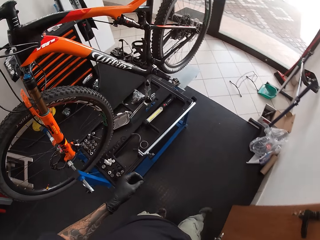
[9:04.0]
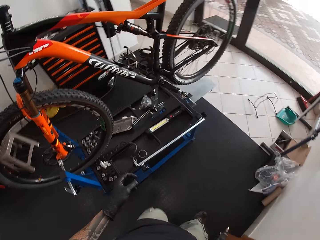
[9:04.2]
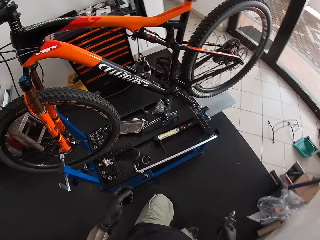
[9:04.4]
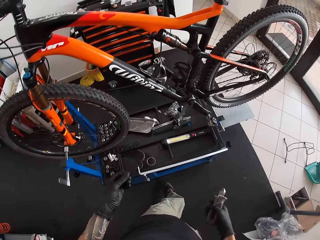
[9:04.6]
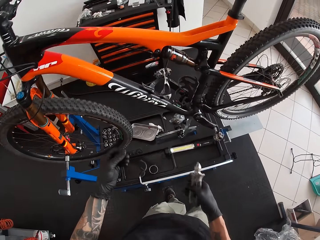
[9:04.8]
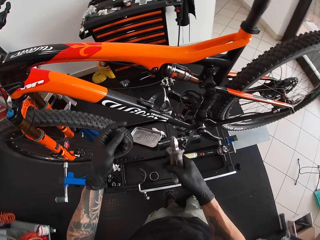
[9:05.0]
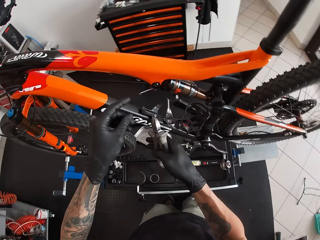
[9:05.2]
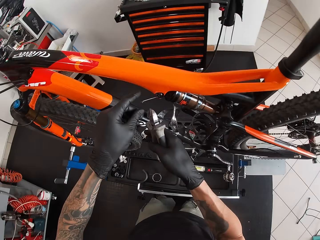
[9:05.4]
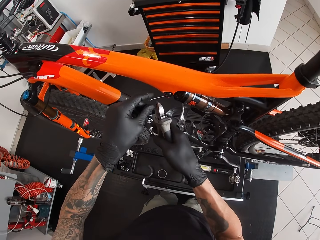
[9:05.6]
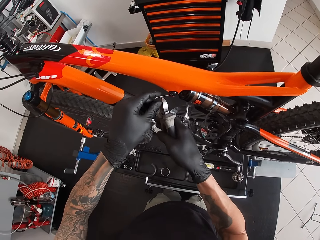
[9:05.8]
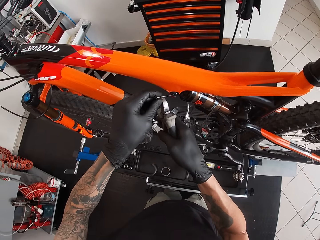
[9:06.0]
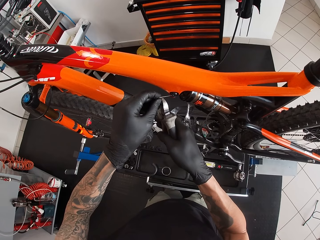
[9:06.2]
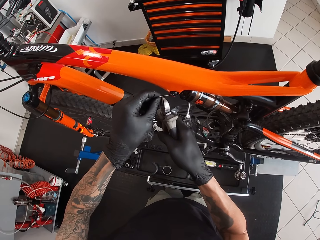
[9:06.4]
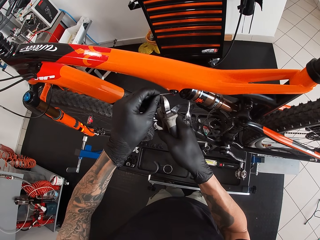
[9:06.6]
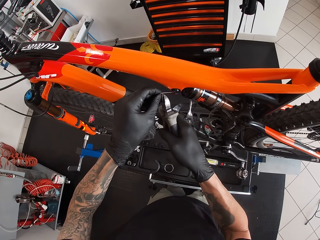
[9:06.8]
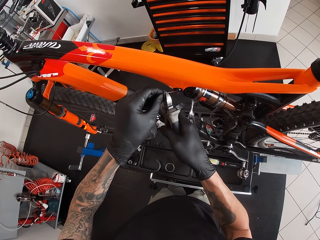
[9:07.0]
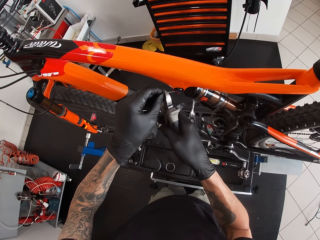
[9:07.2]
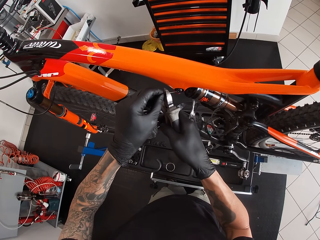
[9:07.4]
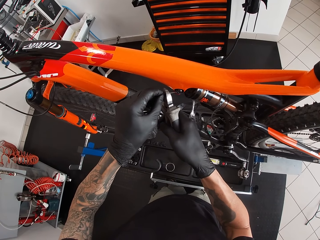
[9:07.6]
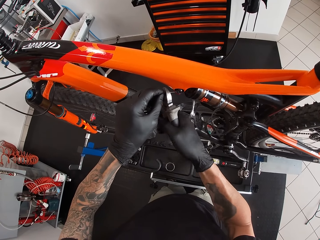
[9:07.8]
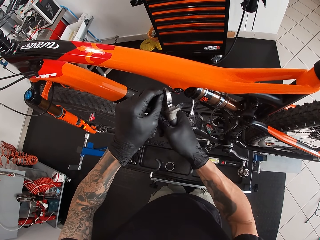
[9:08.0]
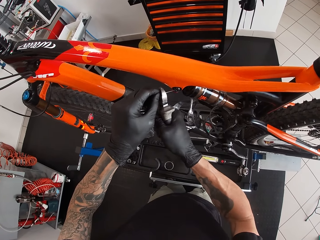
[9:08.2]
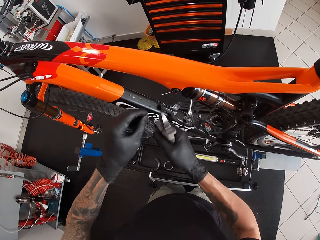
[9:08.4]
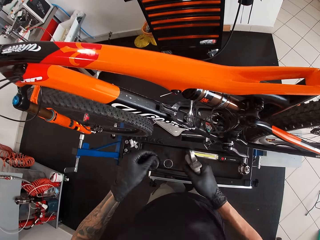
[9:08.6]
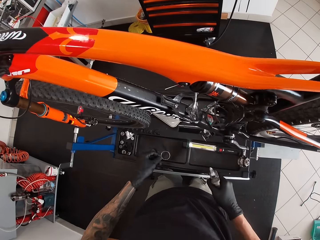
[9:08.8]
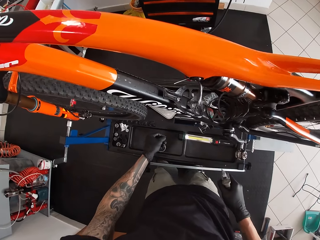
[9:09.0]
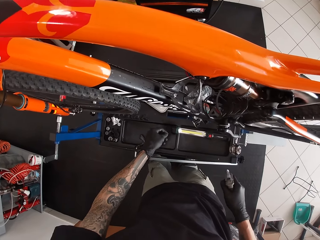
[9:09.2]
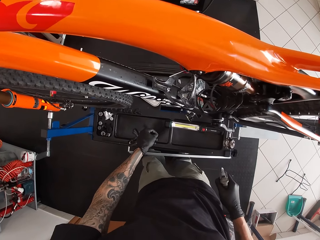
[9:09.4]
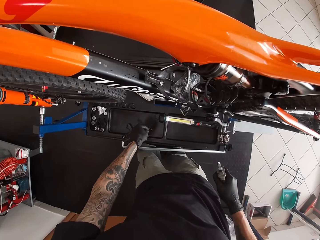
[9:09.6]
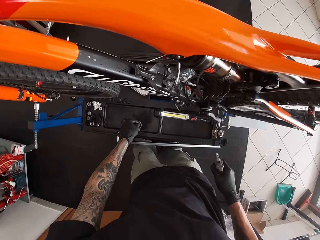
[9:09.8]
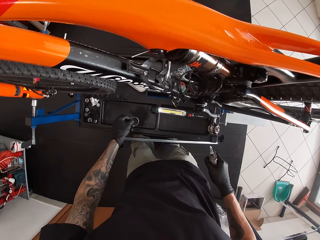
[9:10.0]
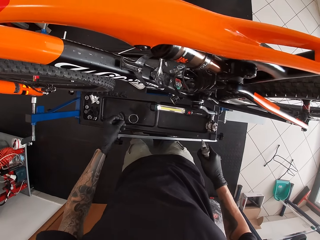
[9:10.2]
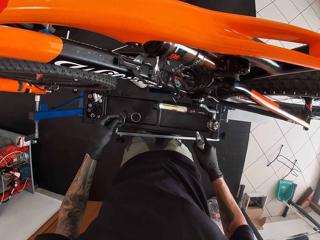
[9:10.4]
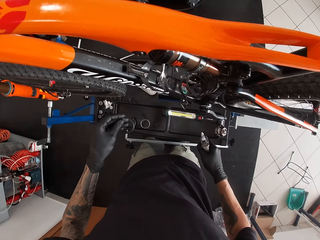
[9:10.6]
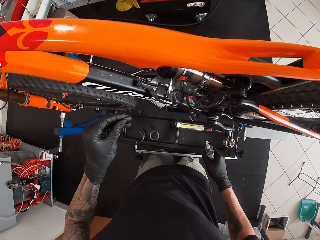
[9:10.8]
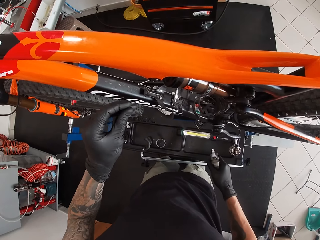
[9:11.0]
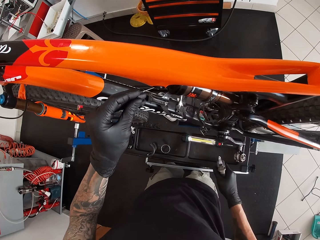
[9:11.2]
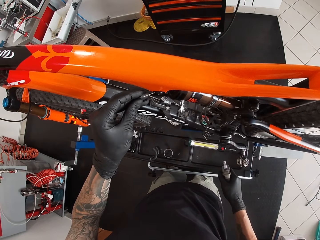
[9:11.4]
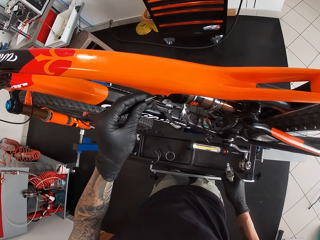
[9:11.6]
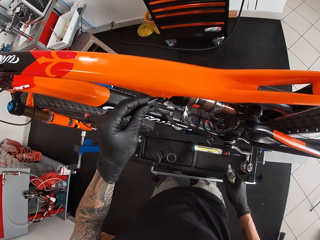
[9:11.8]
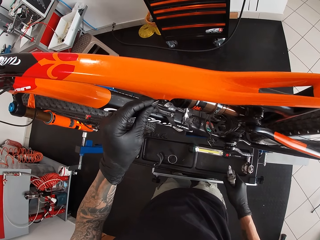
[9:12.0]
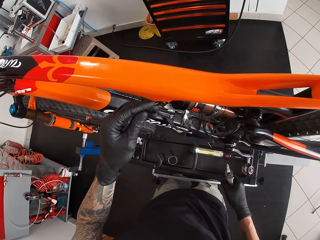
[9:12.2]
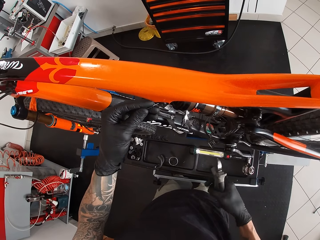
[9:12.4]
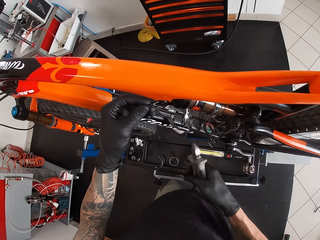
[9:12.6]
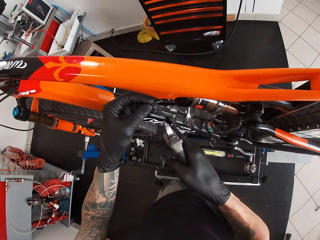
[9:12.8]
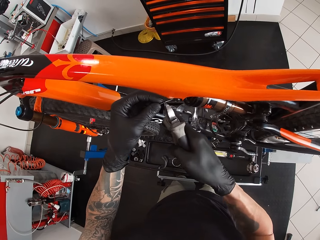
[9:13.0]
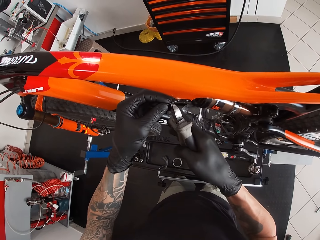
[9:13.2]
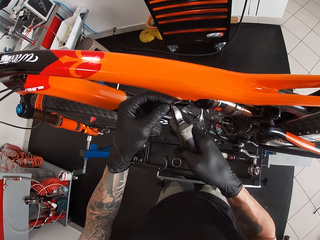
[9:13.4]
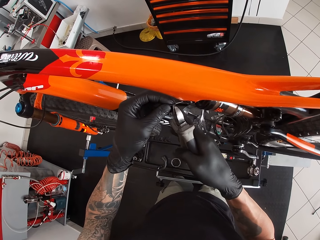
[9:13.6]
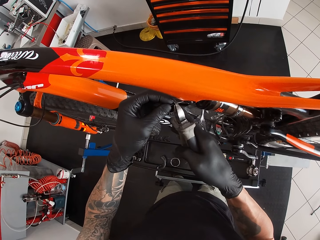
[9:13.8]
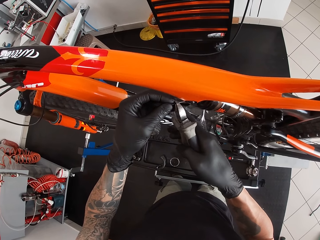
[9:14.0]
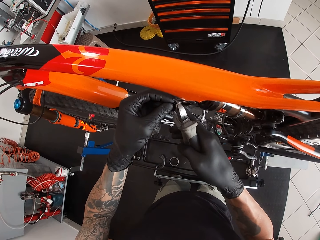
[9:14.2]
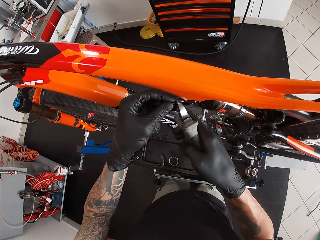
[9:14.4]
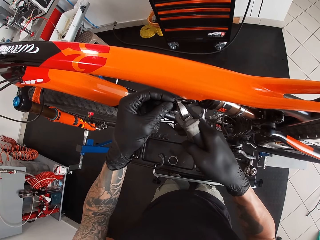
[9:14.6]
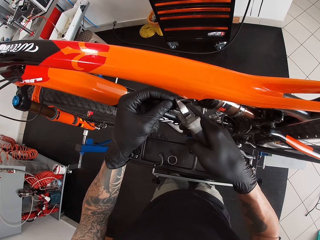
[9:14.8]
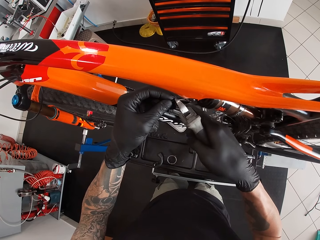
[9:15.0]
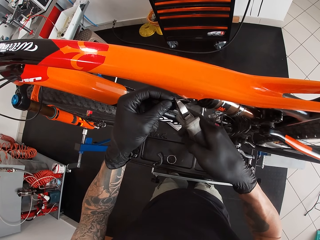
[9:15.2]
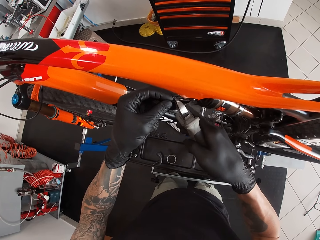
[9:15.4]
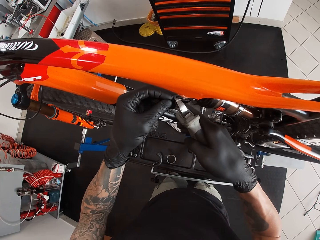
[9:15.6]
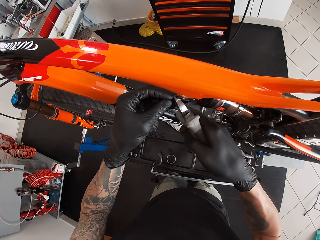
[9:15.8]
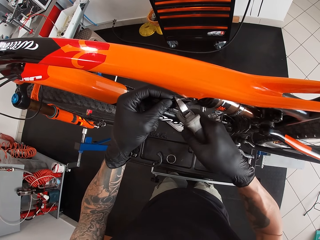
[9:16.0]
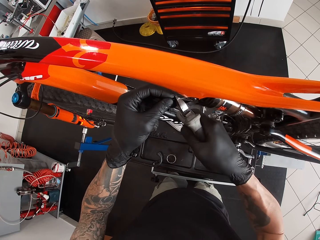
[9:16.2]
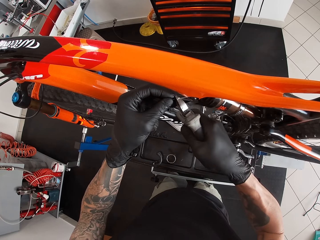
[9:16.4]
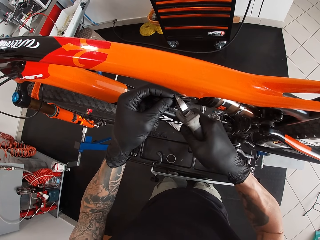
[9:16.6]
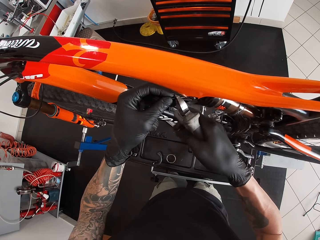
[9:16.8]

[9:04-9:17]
The camera wearer cuts a metal with the plier. They drop the metal on the floor. They insert a nut on the metal.

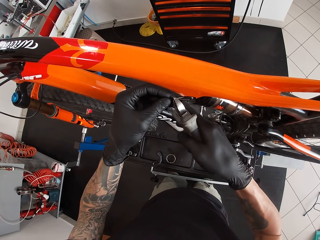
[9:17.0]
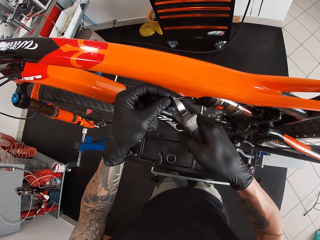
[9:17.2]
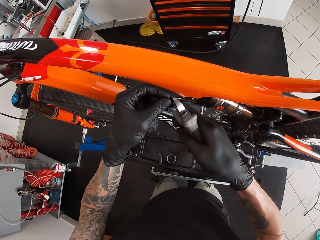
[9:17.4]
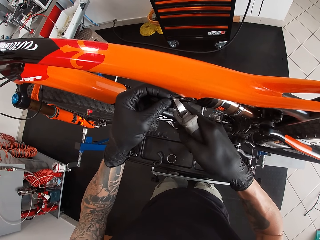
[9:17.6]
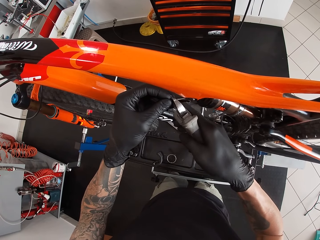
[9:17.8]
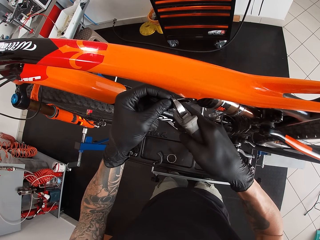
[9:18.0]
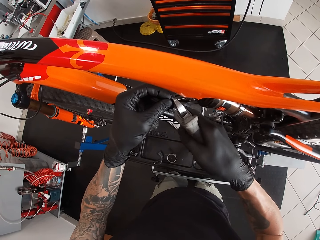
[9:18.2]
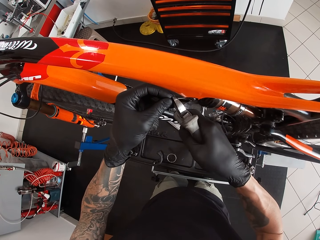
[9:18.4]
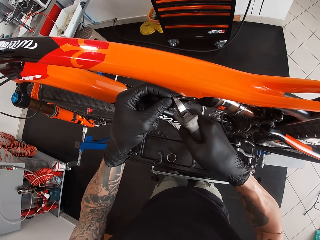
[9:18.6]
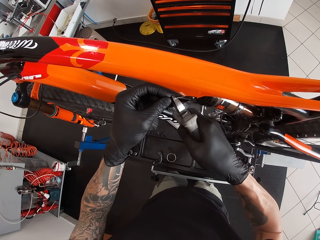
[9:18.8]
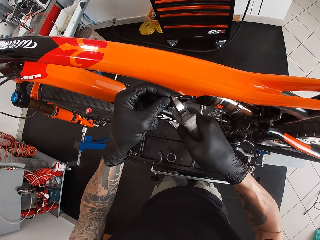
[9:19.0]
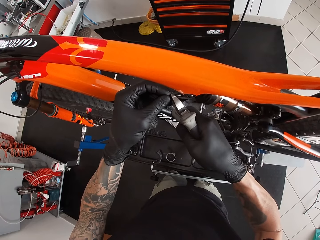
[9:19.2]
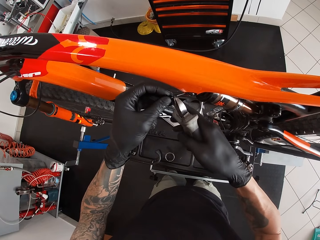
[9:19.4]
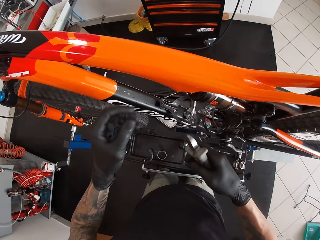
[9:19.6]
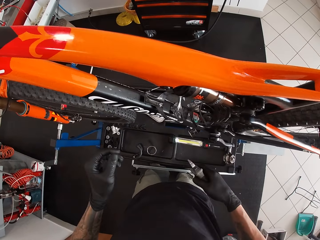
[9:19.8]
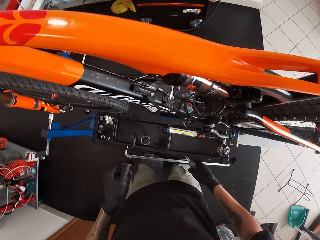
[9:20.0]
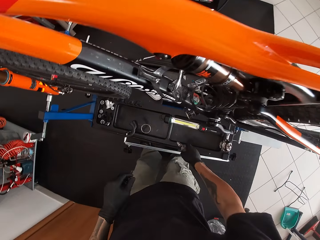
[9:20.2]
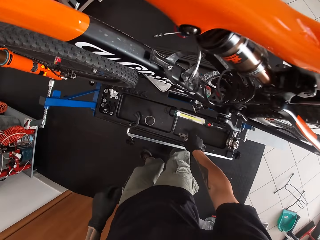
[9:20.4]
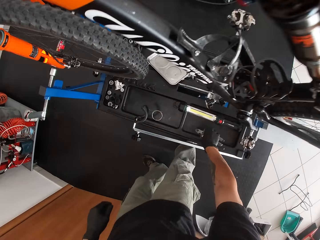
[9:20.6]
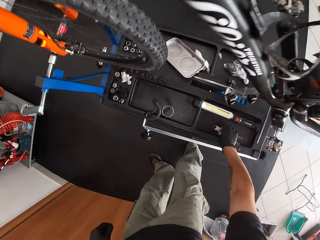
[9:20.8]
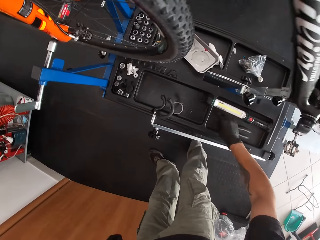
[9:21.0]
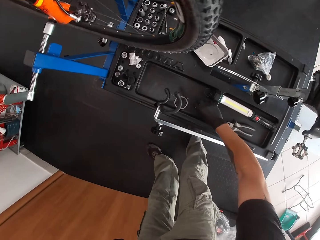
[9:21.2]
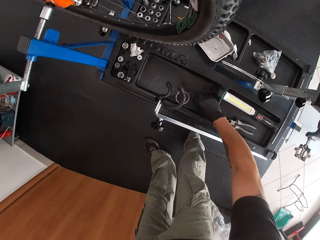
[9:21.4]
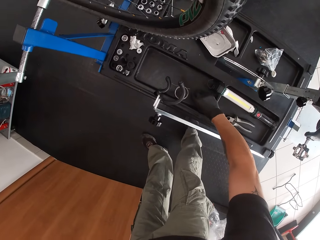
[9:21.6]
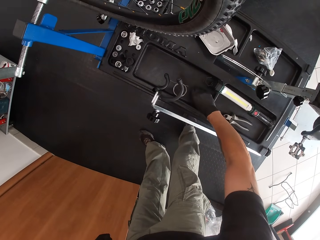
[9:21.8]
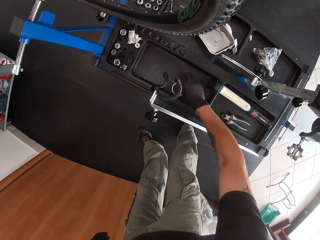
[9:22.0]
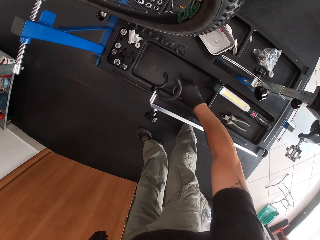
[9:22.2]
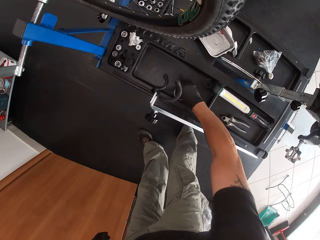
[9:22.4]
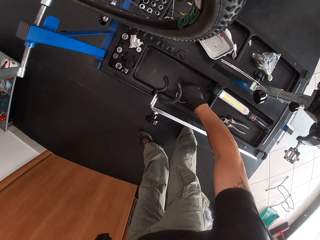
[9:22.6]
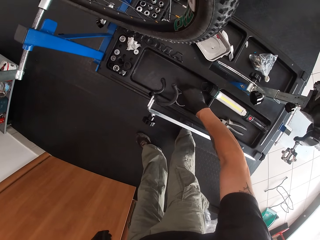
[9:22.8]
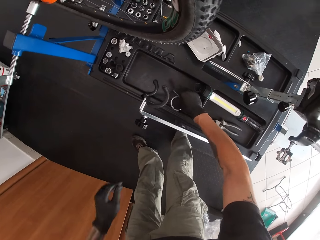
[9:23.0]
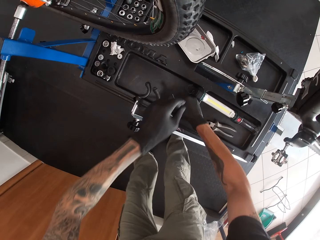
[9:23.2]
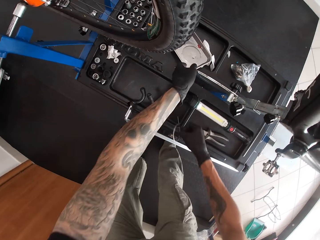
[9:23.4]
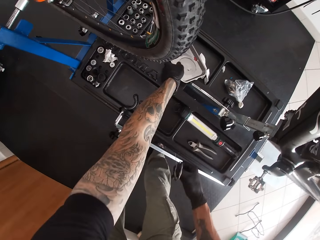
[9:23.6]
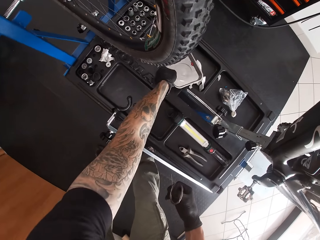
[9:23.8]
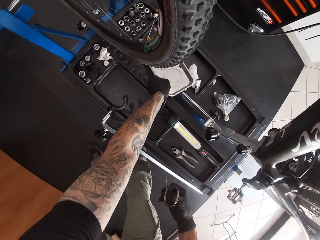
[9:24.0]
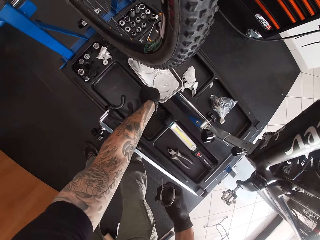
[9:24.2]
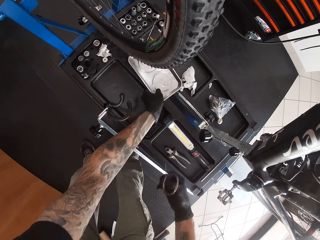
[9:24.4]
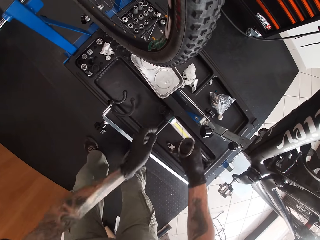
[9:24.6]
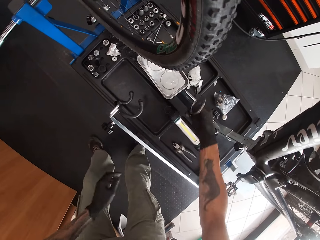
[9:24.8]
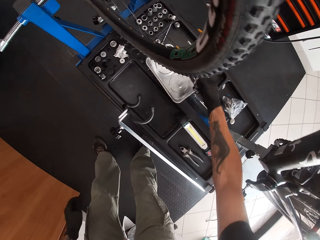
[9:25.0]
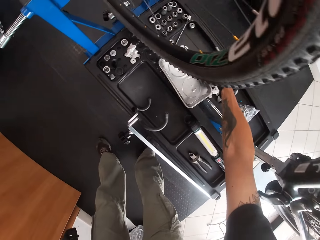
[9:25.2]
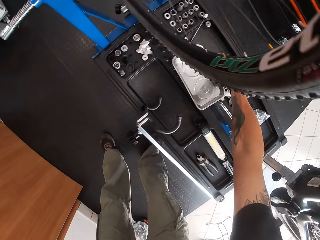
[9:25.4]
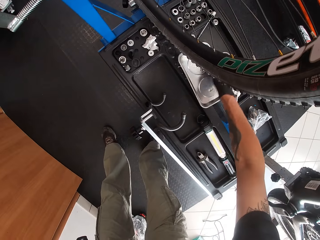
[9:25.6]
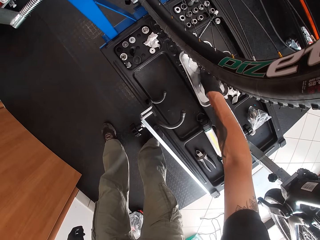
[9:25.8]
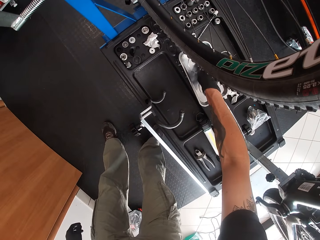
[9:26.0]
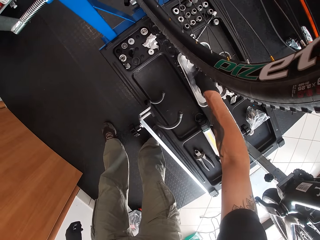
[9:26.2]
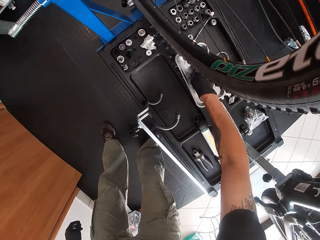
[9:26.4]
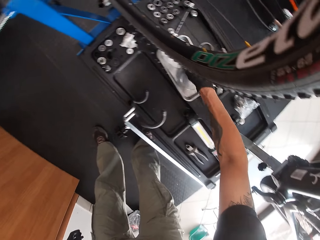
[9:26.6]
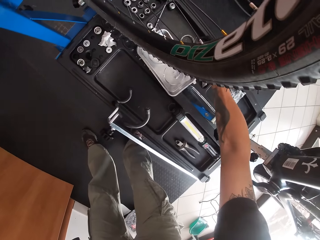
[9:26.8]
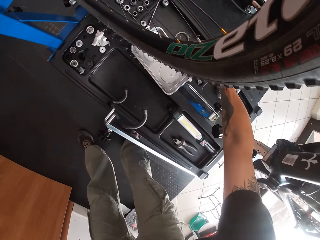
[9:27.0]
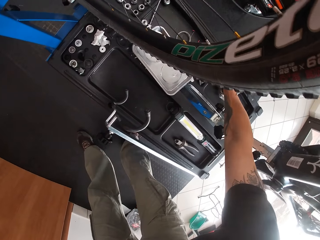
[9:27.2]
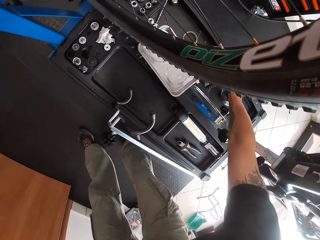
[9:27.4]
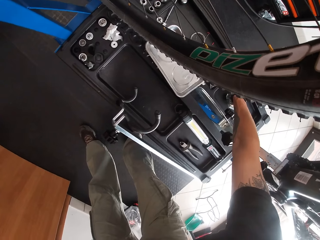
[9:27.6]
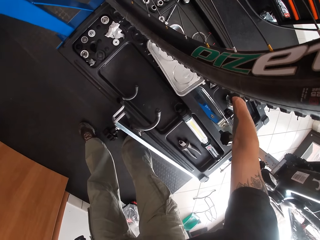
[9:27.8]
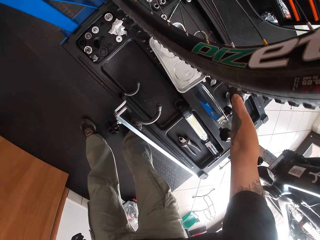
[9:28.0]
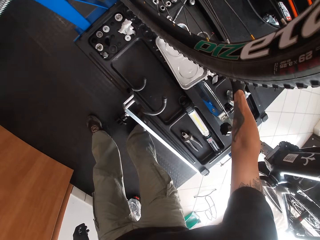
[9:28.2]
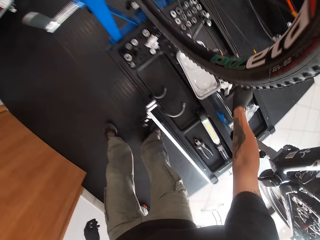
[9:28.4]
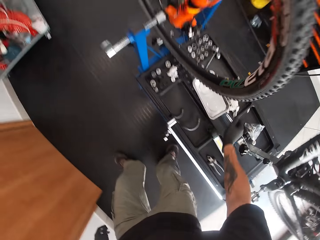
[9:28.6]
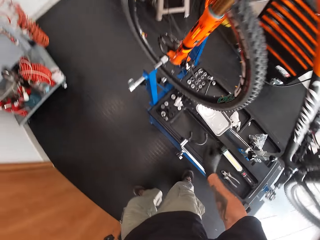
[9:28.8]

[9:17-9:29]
The camera wearer drops the plier on the workbench with his right hand. He picks the cable from the workbench with his right hand. He moves a tray on the workbench with his left hand. He picks the metal tray. He drops the cable on the tray with his right hand. He moves a screw from the tray to the workbench with his right hand.
